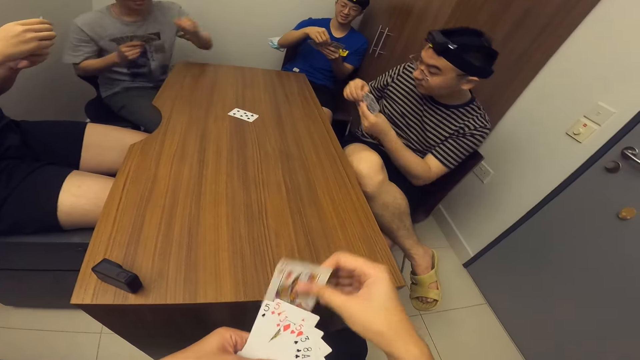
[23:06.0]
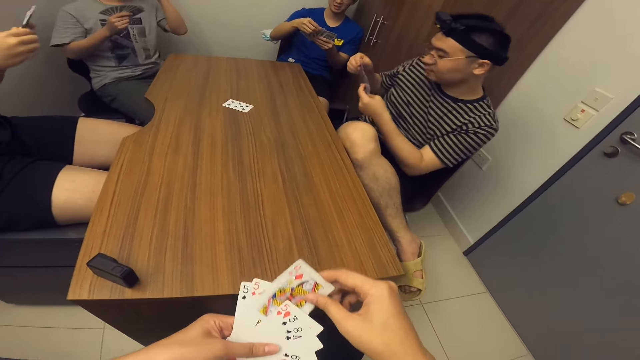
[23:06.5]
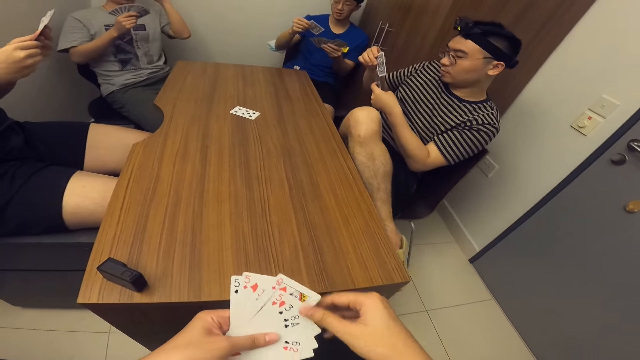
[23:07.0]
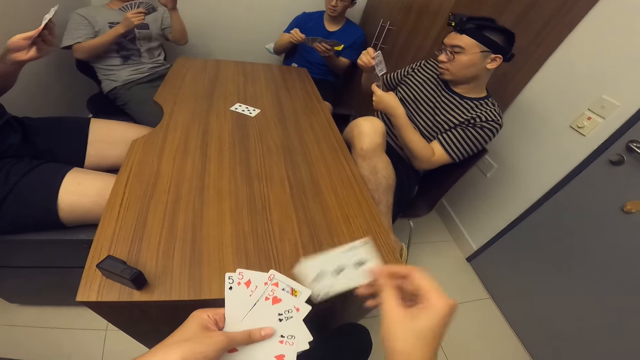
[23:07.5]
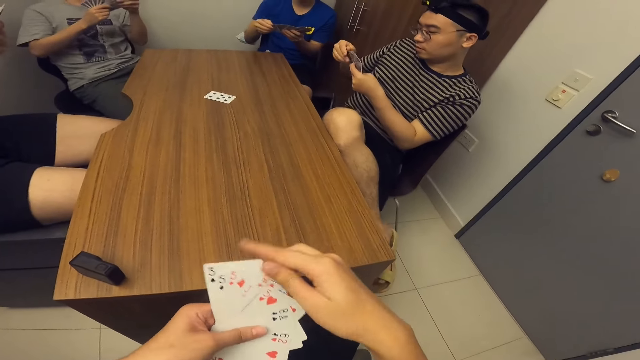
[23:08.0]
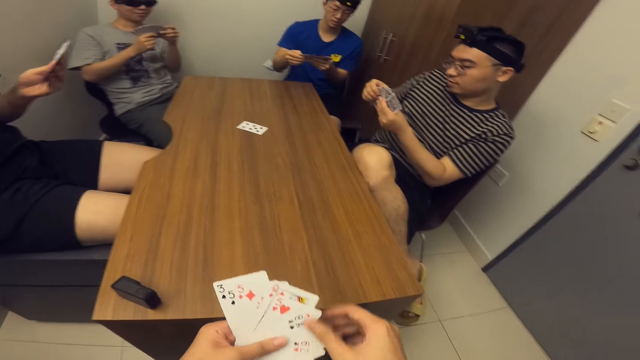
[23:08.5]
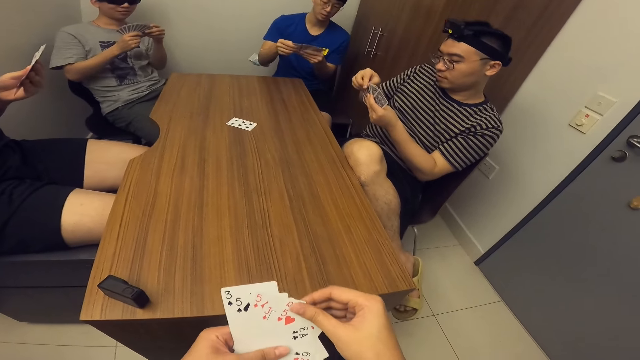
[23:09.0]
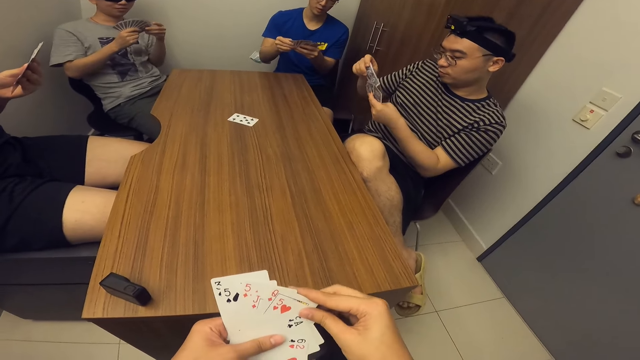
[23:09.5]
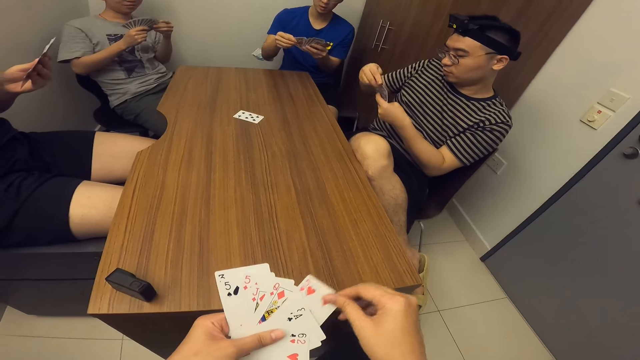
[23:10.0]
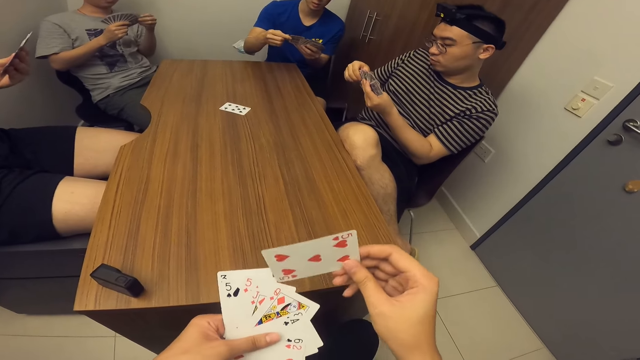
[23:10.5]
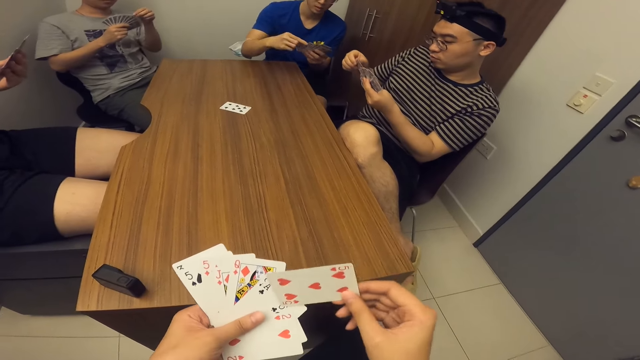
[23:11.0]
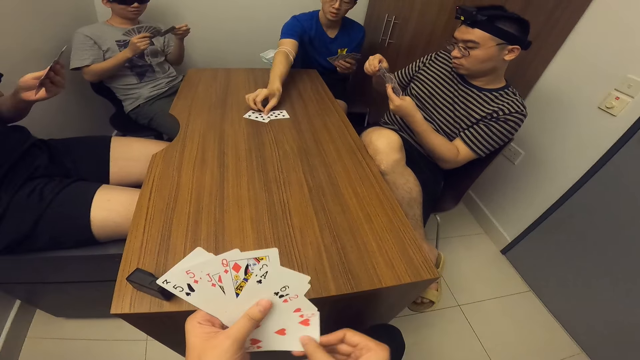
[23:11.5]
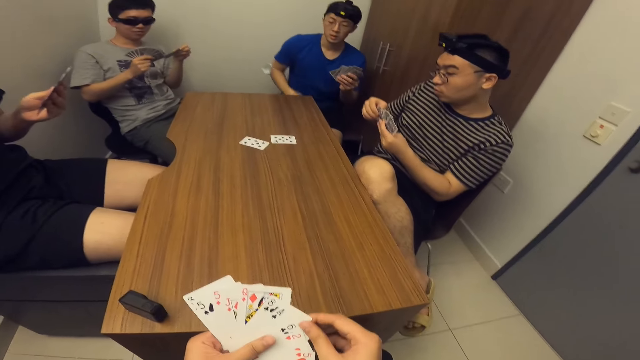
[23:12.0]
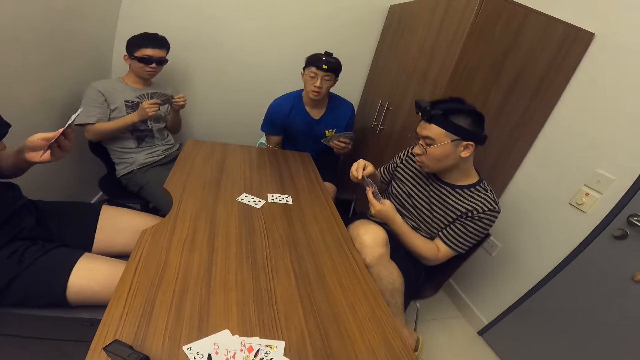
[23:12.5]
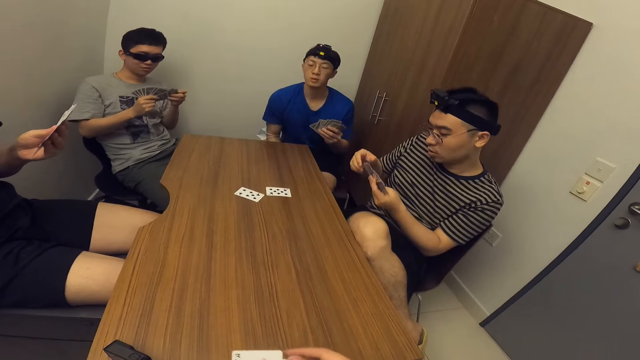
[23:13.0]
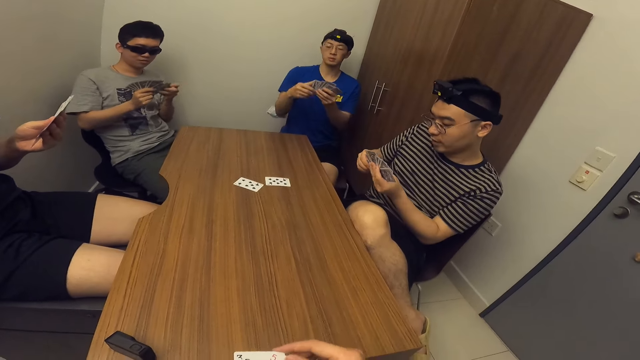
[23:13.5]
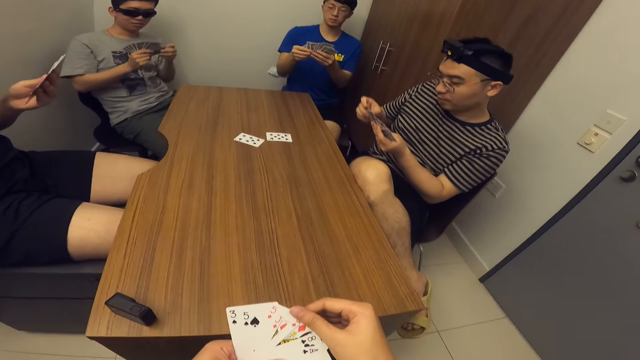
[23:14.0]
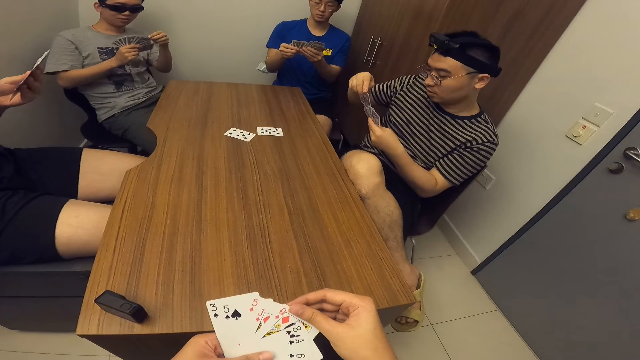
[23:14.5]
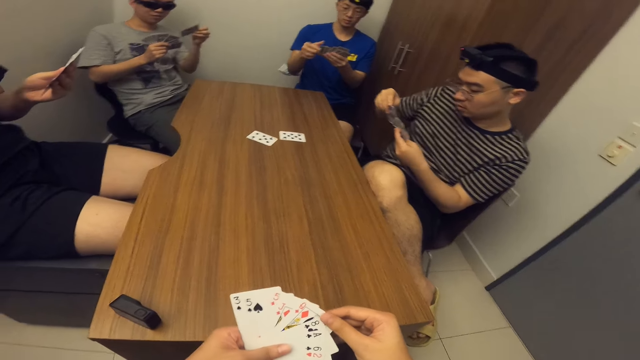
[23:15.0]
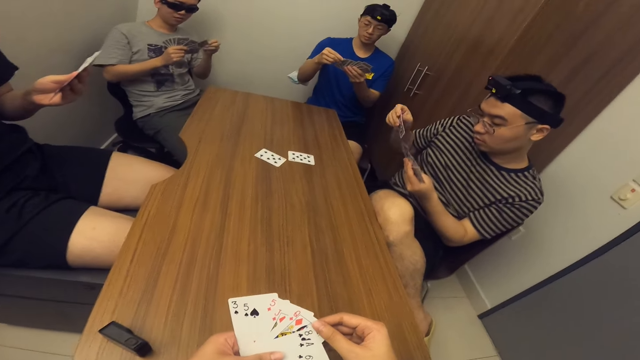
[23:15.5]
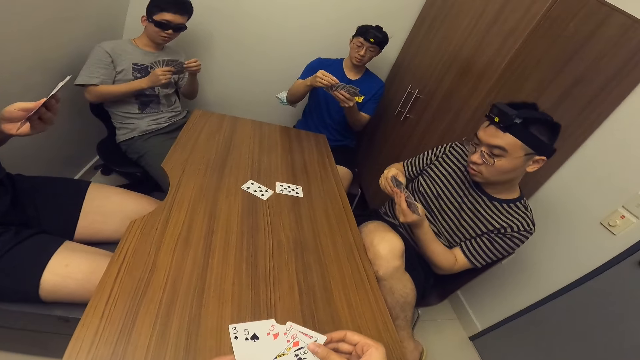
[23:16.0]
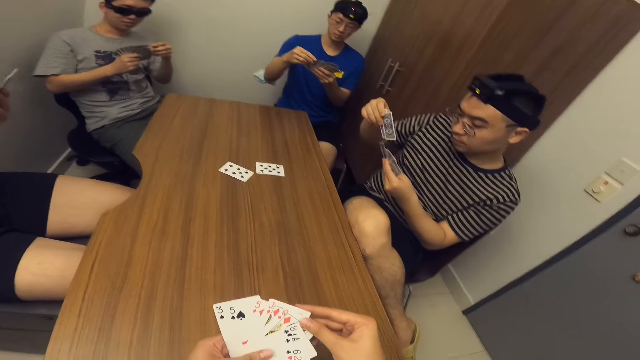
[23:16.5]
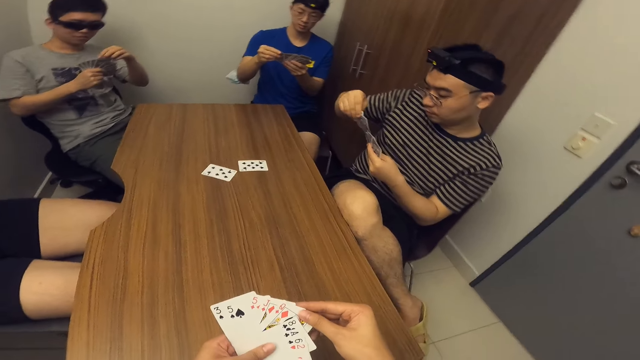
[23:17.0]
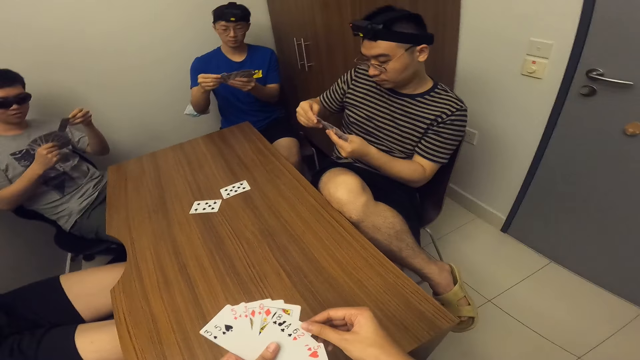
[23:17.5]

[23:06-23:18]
A man drops a card with his left hand. The camera wearer interchanges cards. Another man drops a card with his right hand.

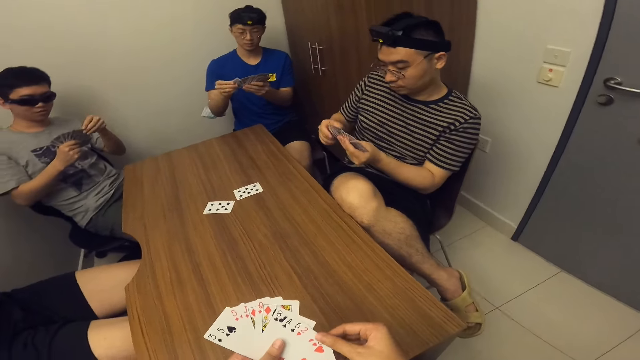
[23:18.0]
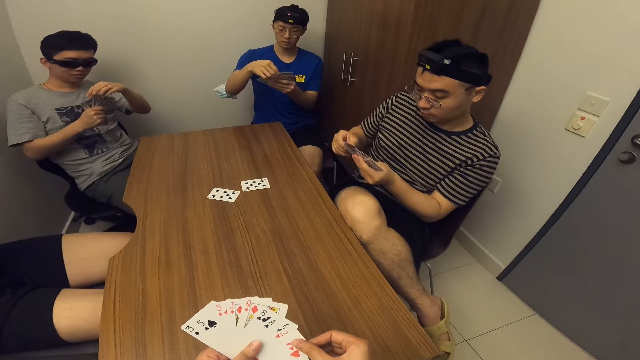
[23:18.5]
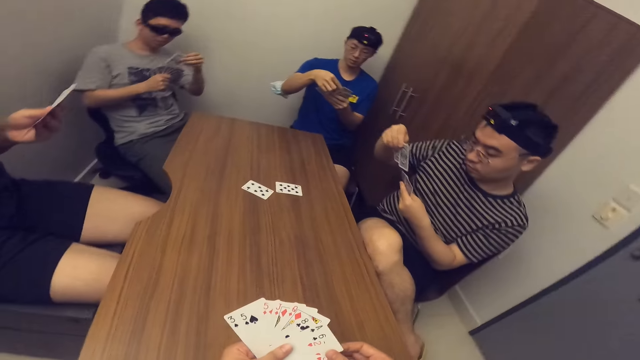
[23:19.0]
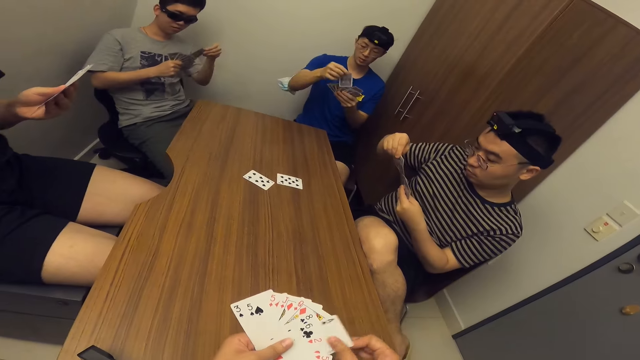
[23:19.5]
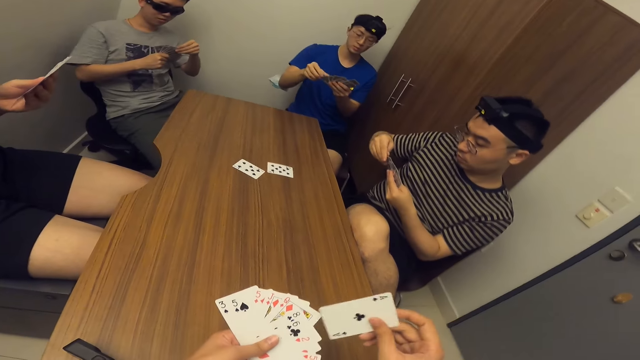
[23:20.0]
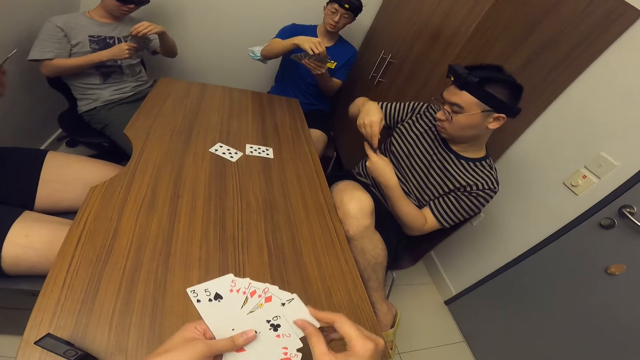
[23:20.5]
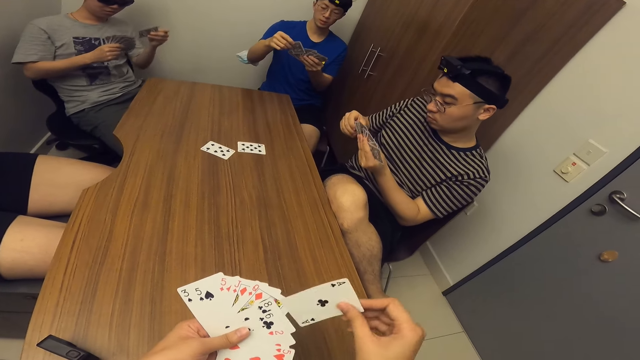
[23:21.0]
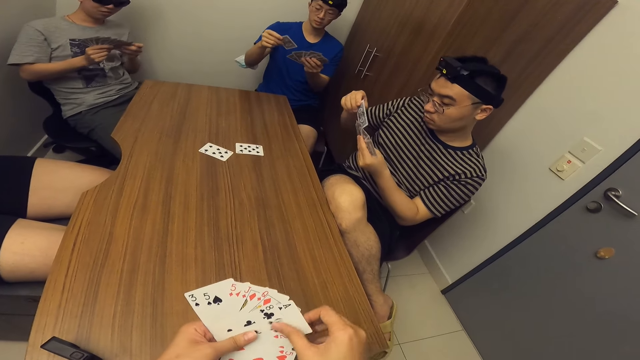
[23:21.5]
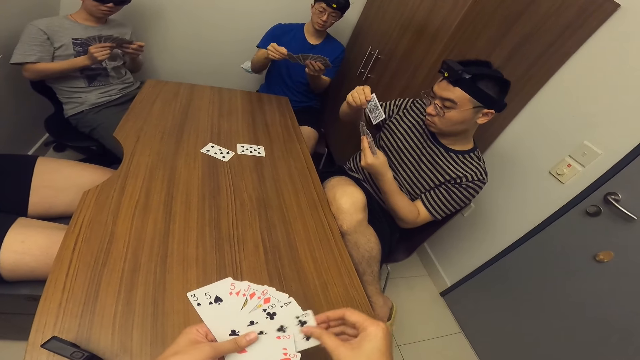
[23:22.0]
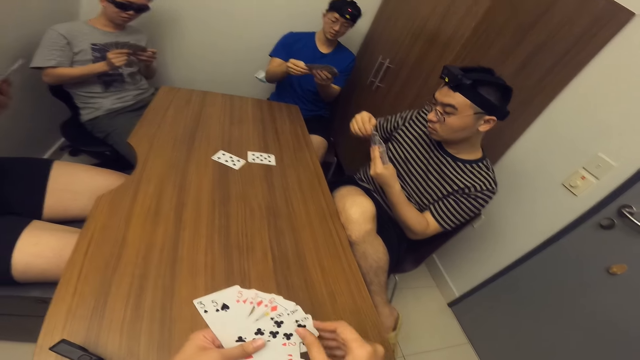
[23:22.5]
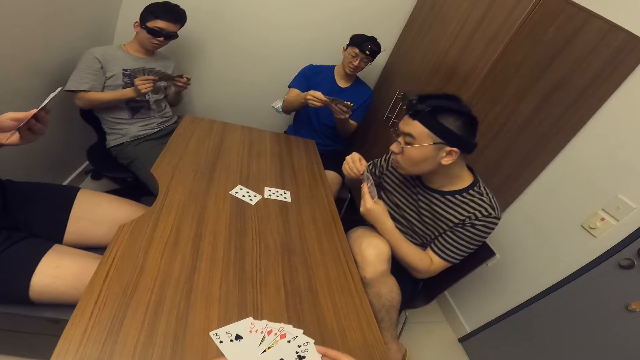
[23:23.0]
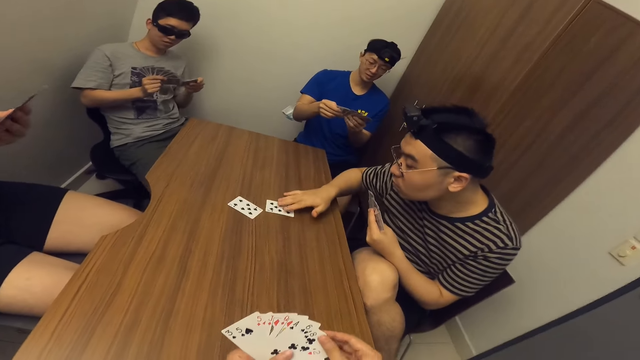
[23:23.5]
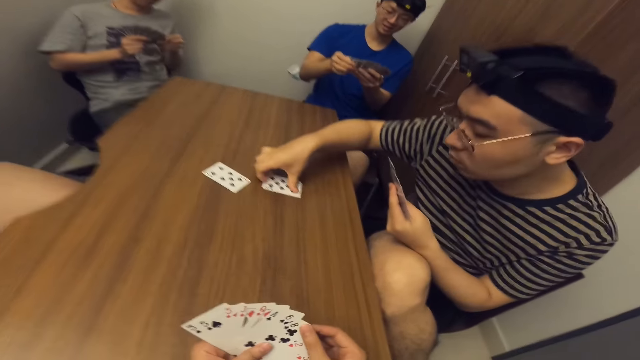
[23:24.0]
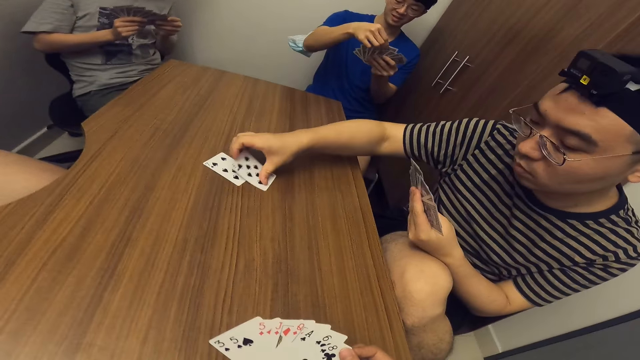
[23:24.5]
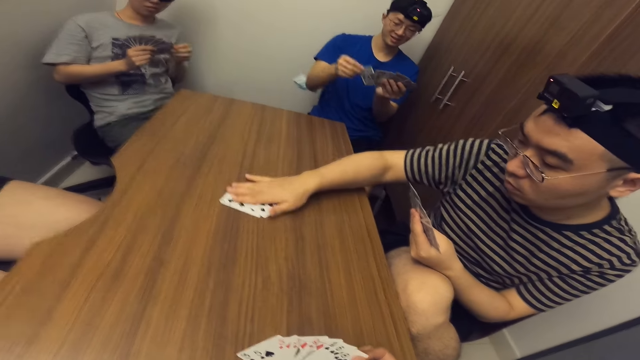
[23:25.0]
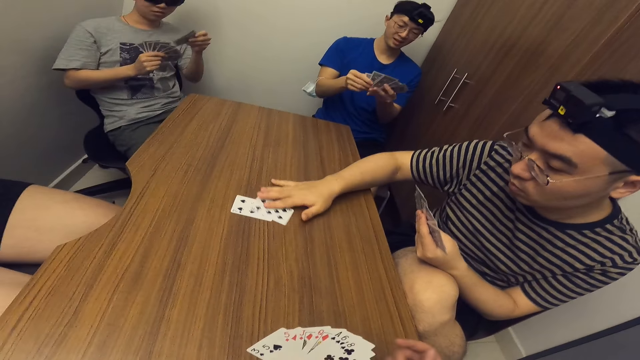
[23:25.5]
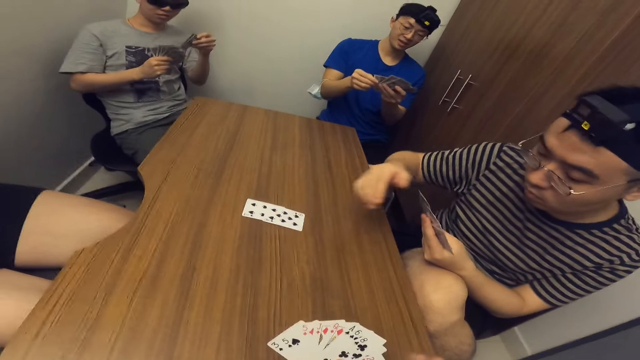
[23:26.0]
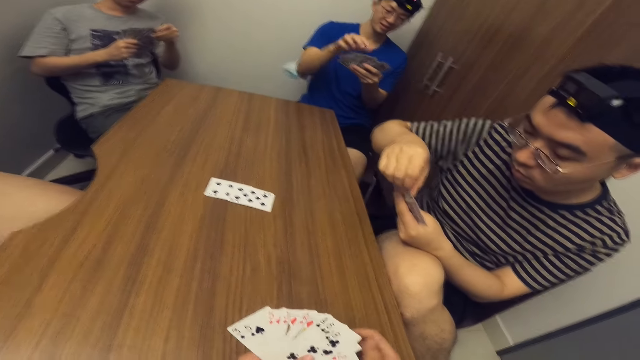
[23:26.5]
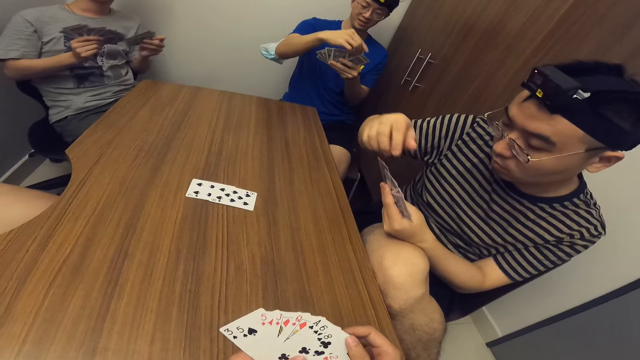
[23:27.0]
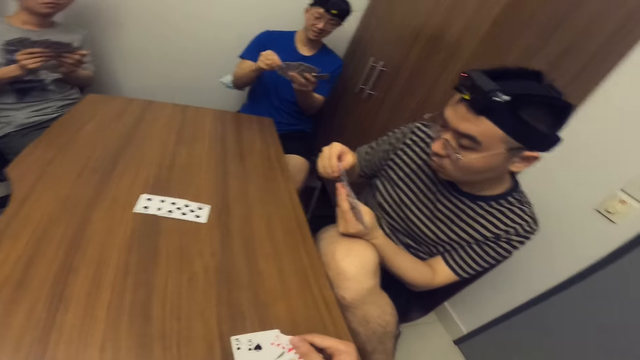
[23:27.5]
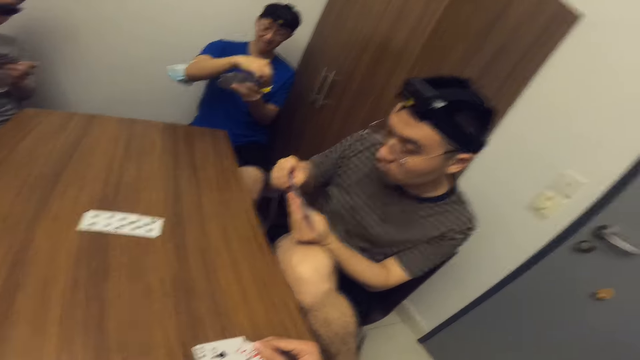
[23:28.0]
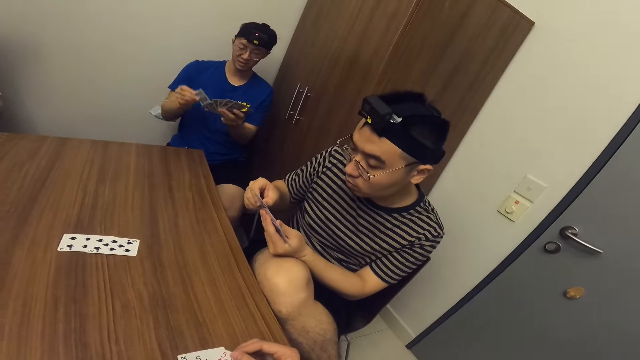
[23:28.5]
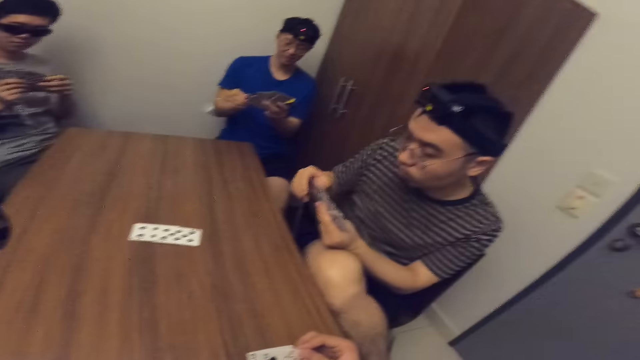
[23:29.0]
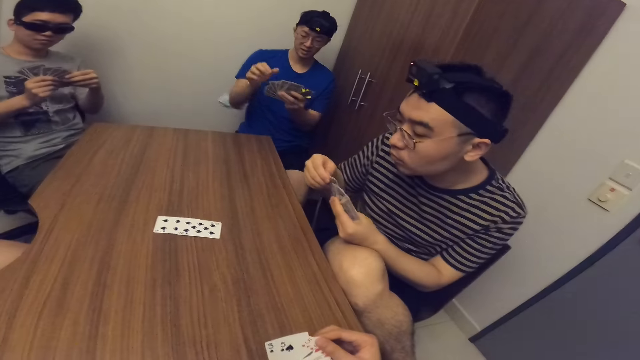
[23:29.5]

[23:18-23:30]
A man arranges a card on the table. Another man looks at the cards on the table and puts cards together on the table. The men arrange cards.
